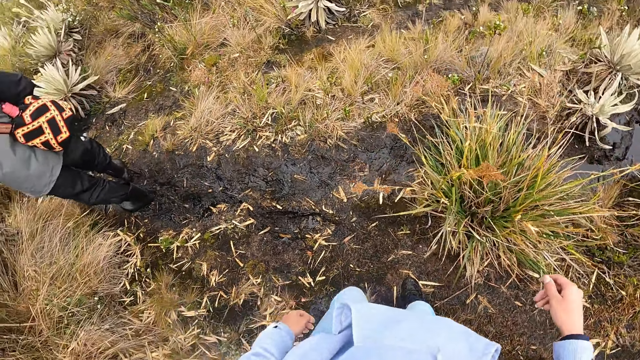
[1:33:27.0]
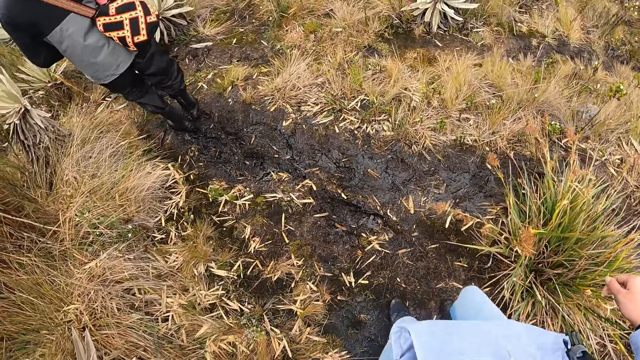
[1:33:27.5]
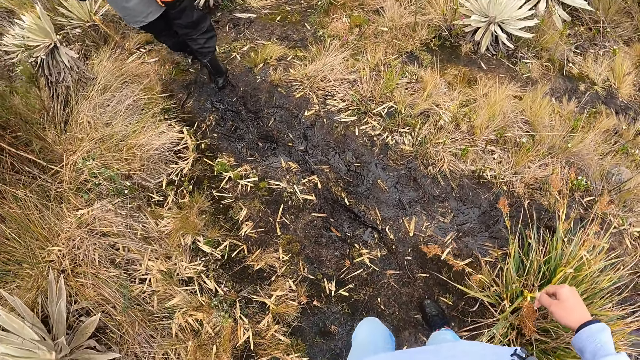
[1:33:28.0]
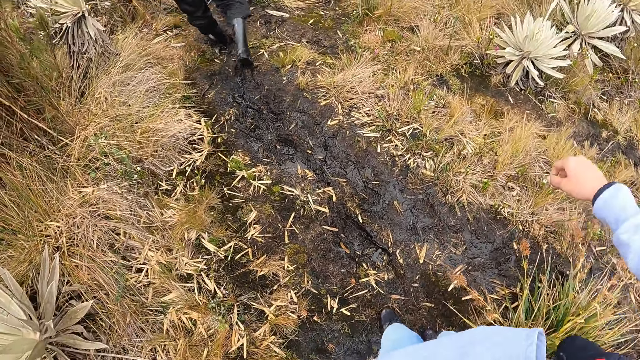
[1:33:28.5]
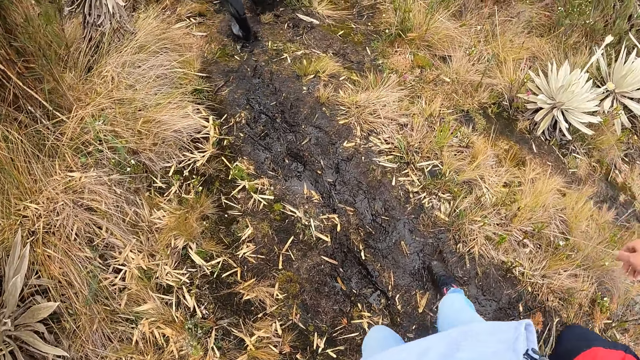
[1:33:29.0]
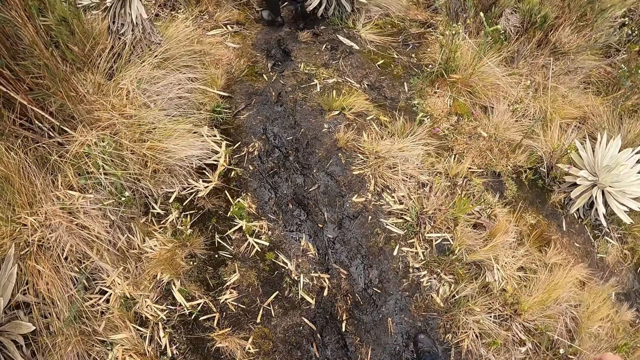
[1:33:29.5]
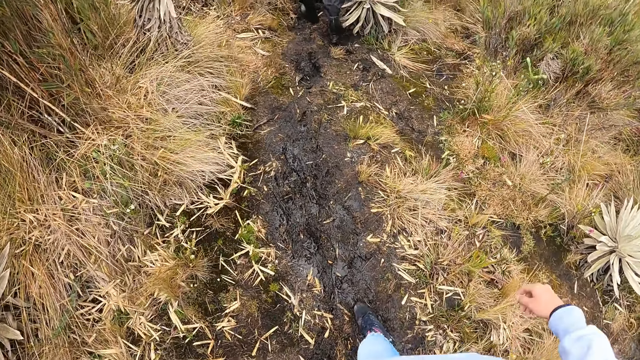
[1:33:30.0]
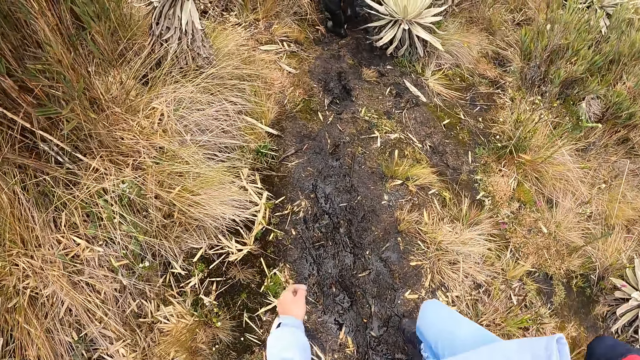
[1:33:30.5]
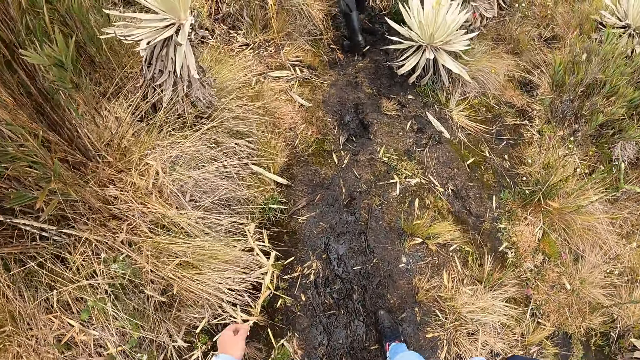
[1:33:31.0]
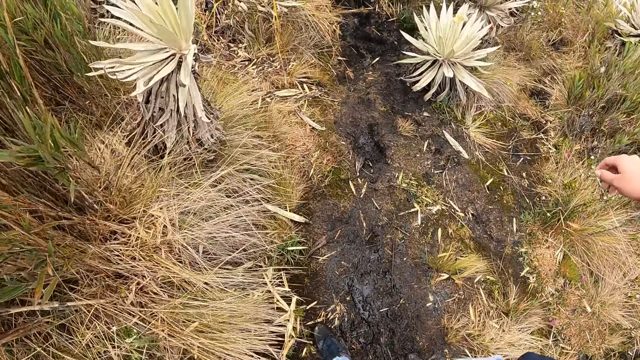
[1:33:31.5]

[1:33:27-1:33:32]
The camera wearer walks around.

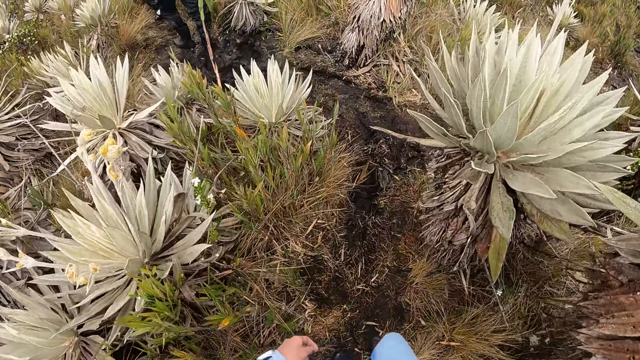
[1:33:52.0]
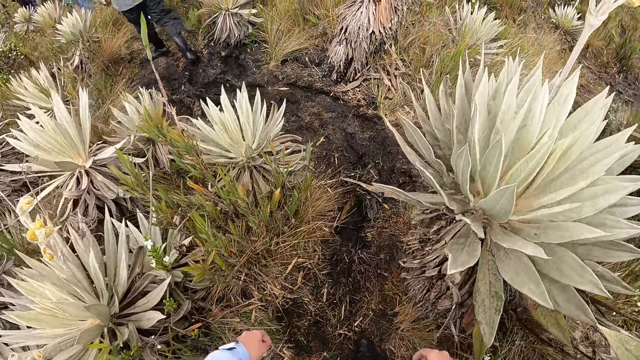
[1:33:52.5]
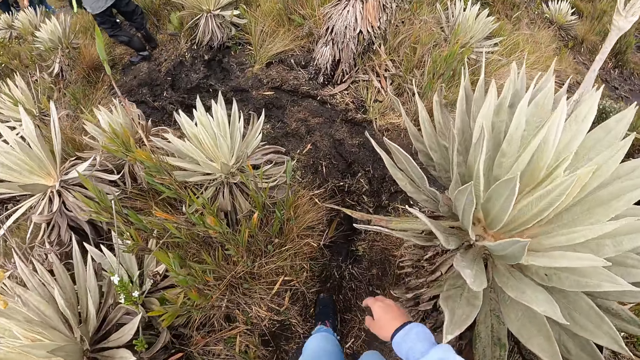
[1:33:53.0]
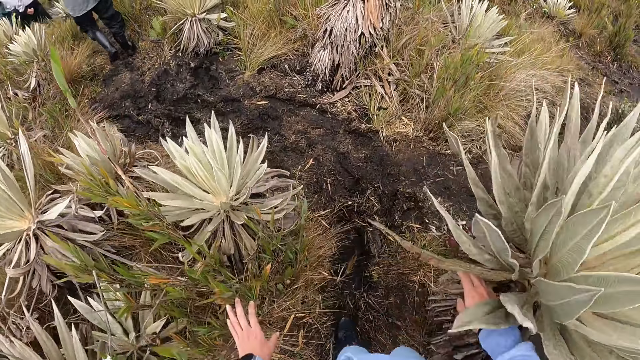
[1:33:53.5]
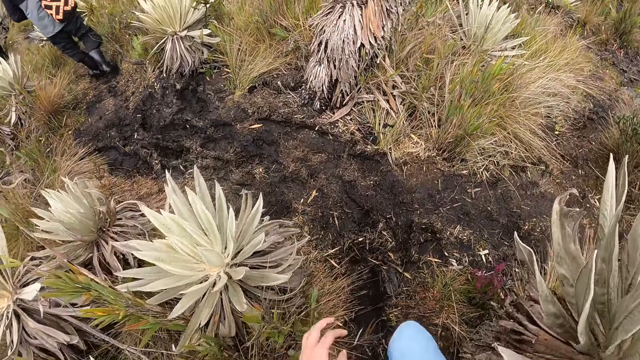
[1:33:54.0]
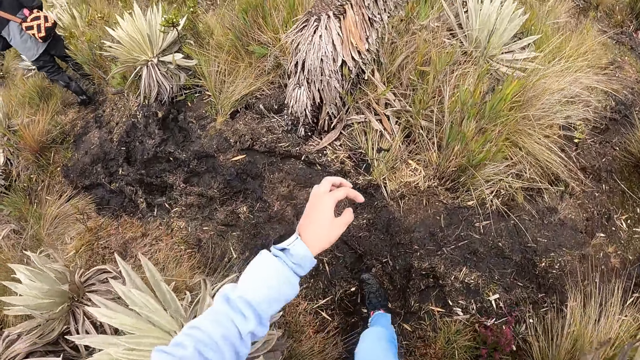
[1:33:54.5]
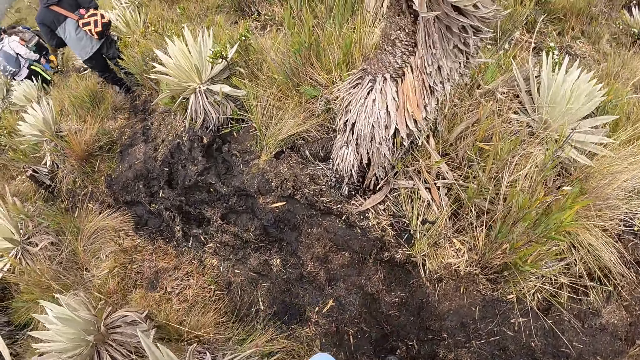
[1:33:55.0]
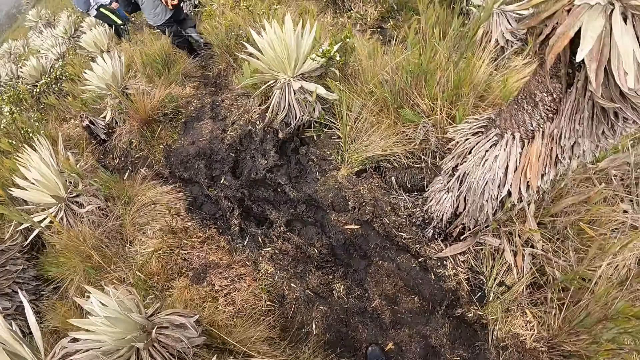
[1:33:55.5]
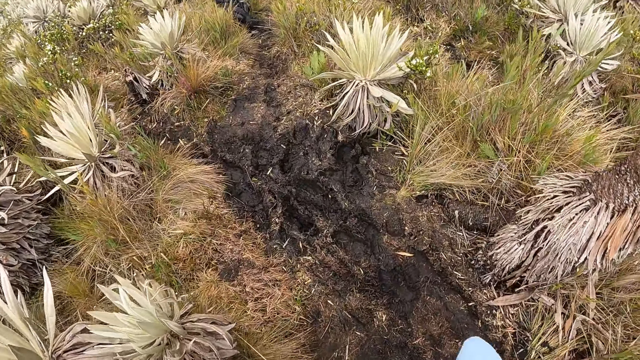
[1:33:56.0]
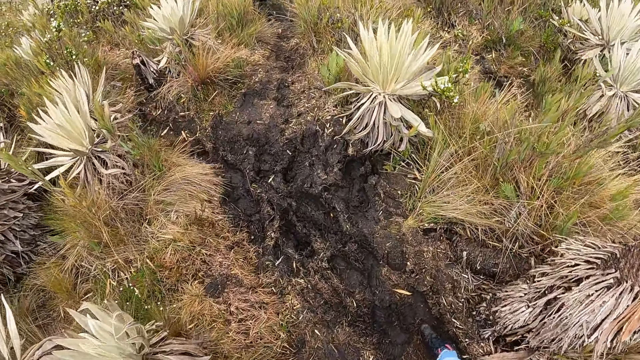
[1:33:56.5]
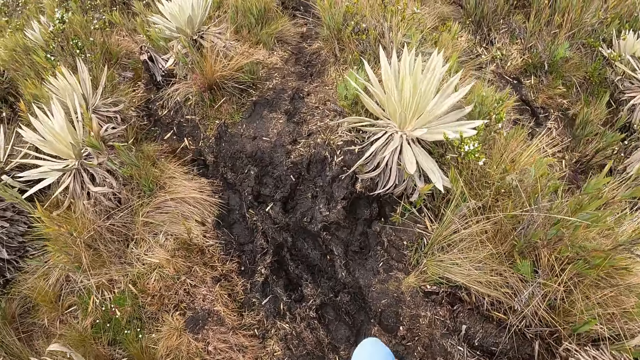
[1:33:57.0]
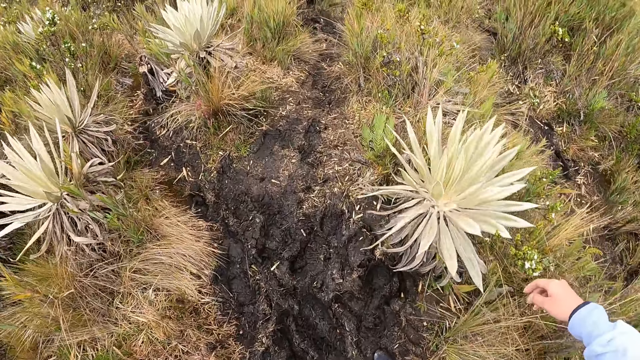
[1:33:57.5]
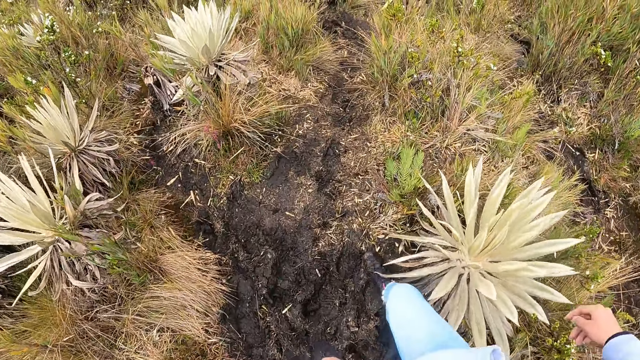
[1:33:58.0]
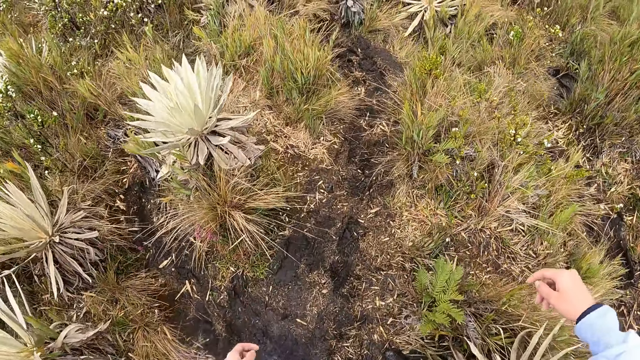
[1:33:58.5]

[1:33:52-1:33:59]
The camera wearer touches an agave with her right hand.

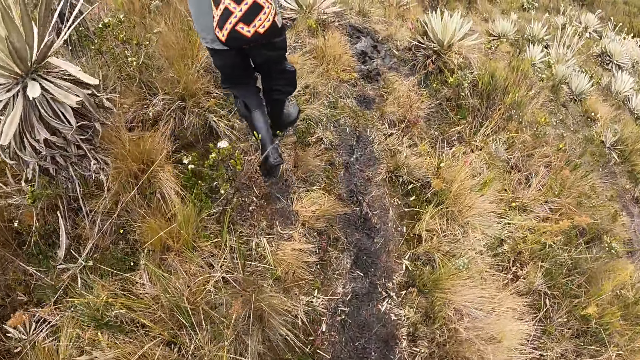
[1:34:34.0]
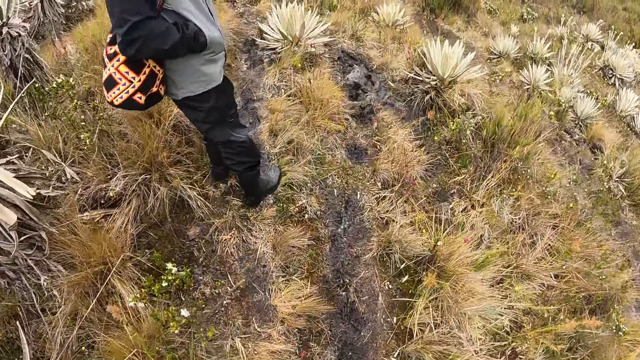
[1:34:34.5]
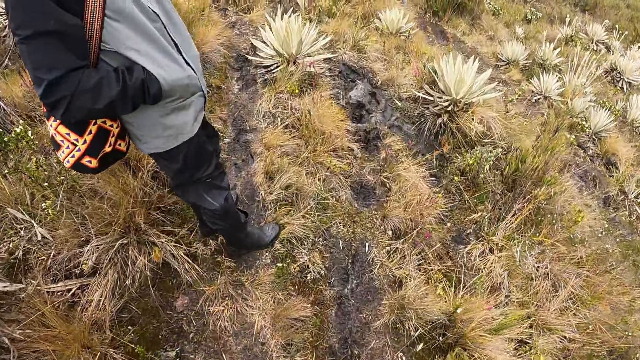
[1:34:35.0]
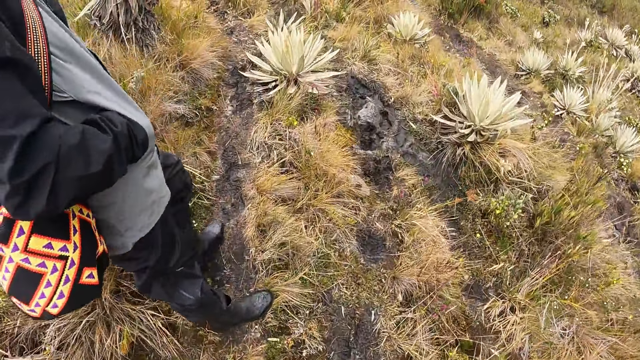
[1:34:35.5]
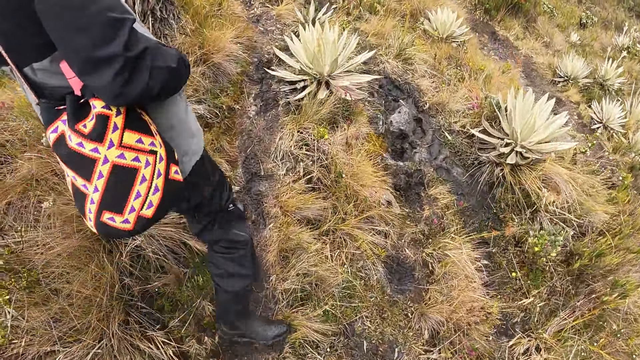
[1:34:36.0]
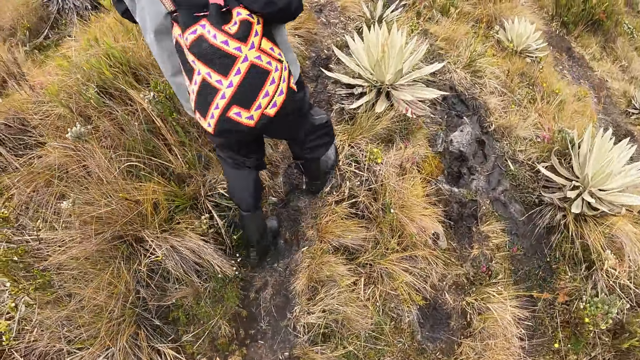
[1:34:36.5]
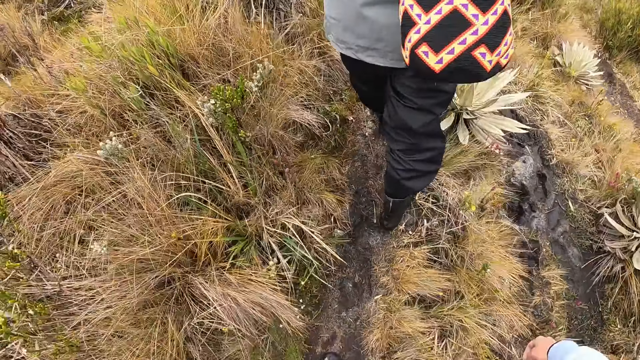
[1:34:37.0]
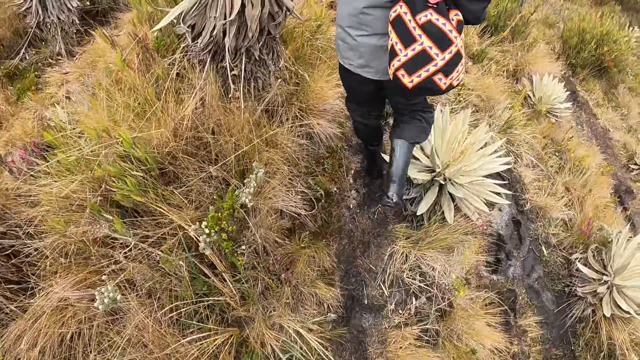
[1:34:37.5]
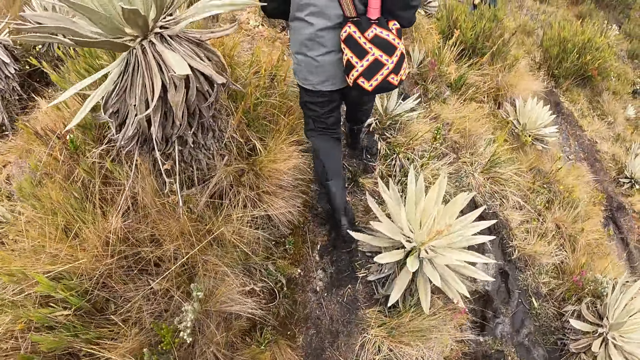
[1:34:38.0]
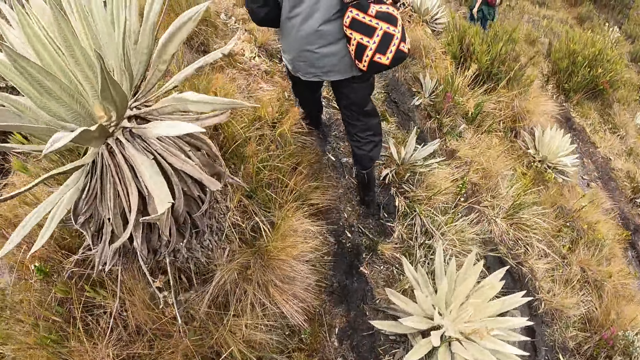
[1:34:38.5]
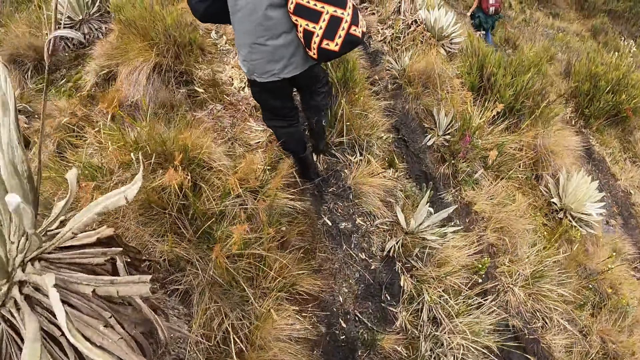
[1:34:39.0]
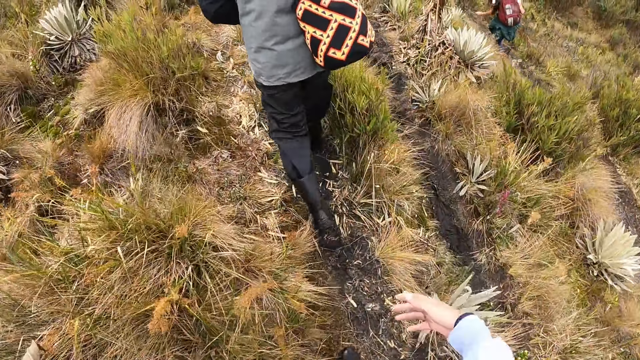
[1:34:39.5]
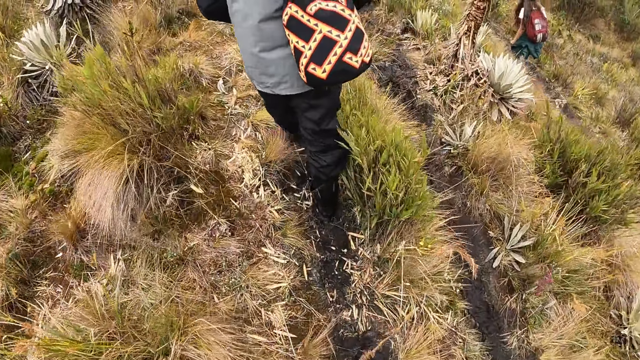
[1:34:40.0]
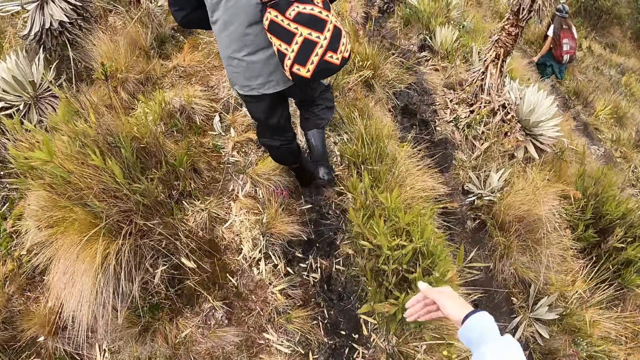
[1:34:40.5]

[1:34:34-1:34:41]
A man walks on the field.
